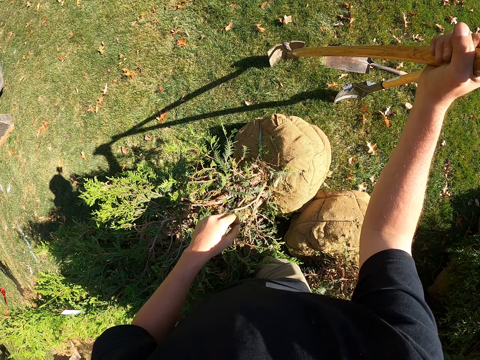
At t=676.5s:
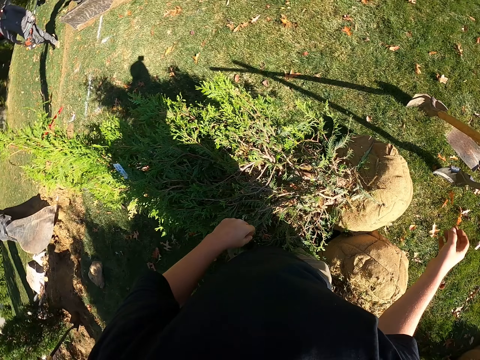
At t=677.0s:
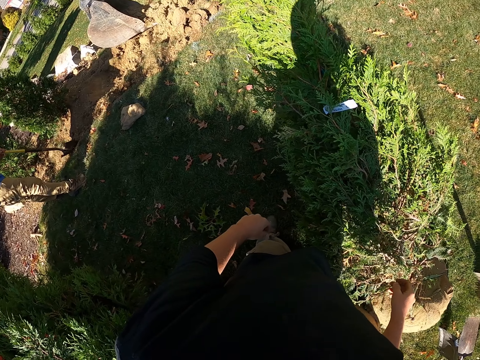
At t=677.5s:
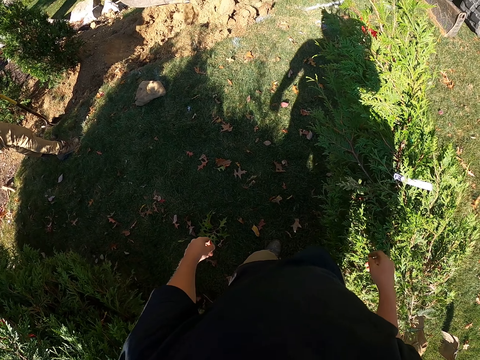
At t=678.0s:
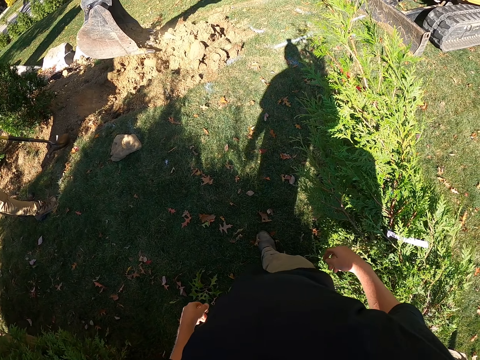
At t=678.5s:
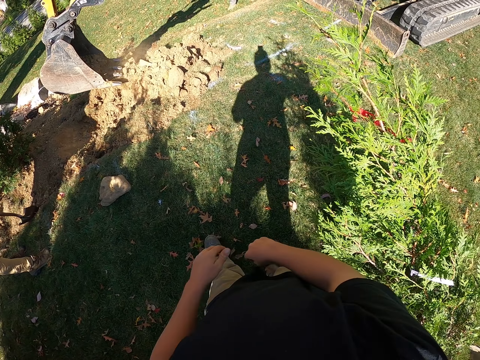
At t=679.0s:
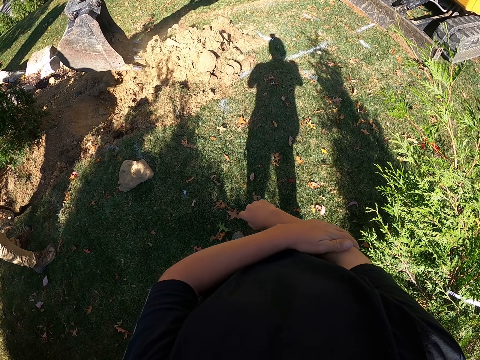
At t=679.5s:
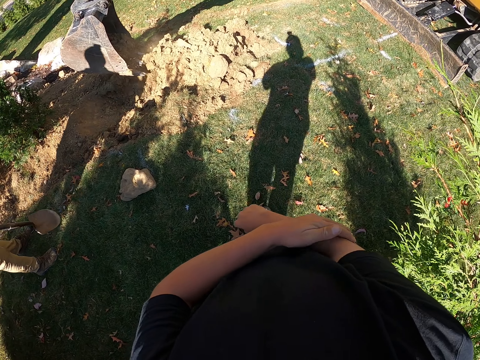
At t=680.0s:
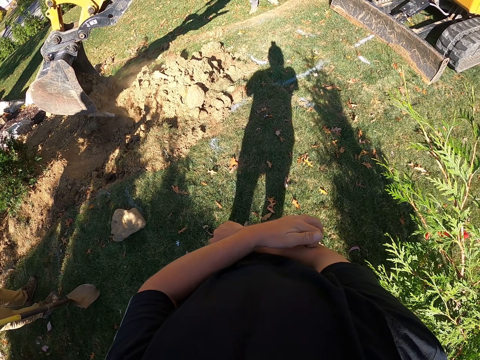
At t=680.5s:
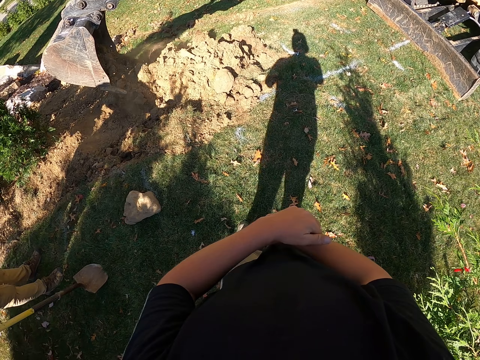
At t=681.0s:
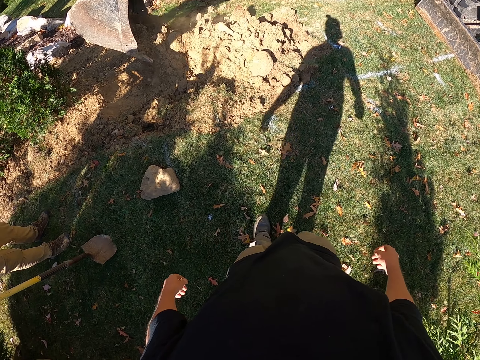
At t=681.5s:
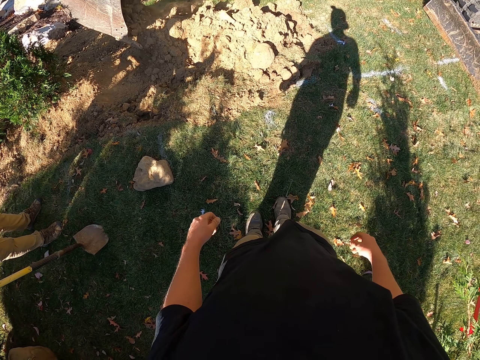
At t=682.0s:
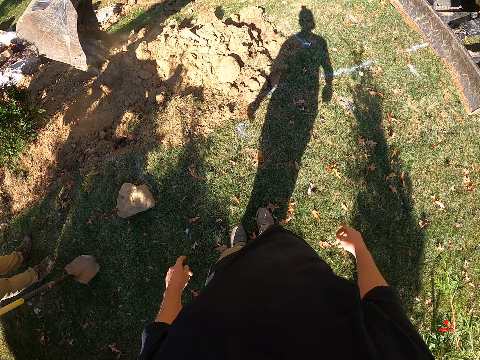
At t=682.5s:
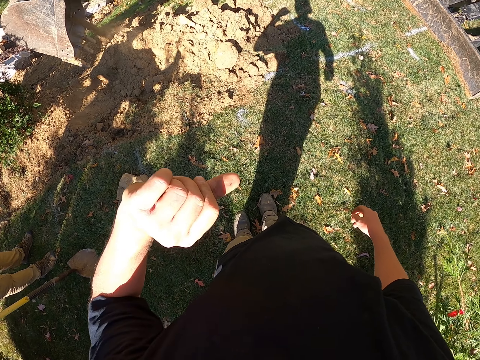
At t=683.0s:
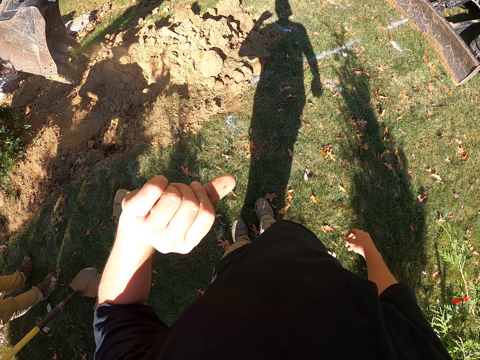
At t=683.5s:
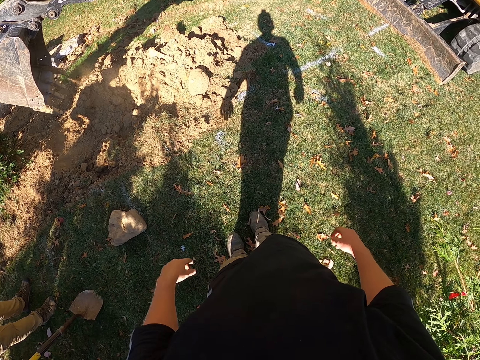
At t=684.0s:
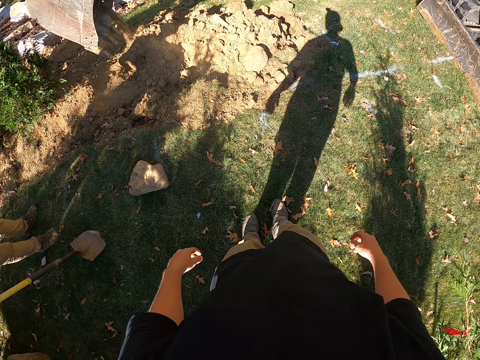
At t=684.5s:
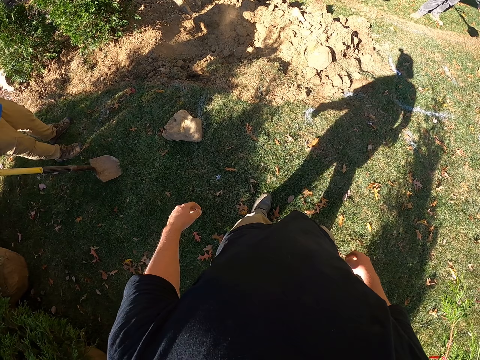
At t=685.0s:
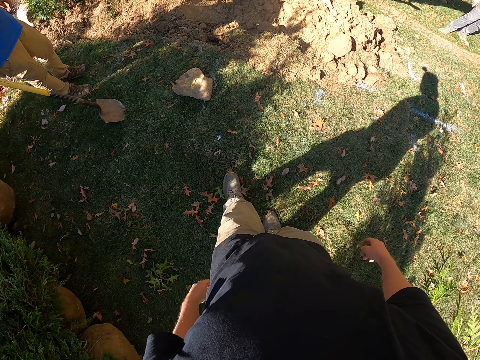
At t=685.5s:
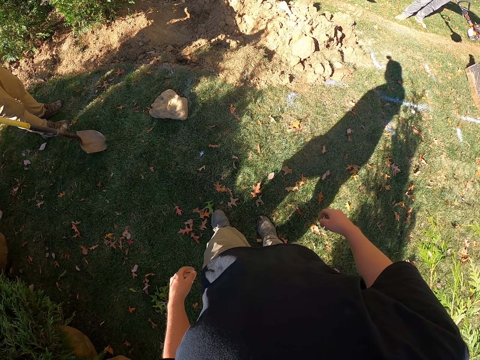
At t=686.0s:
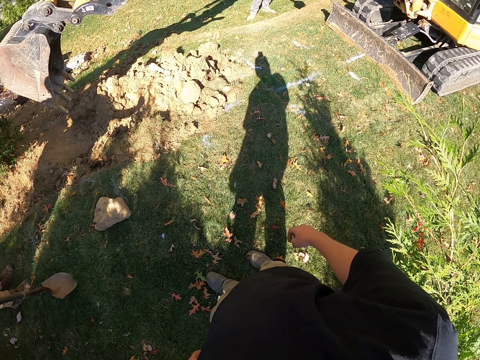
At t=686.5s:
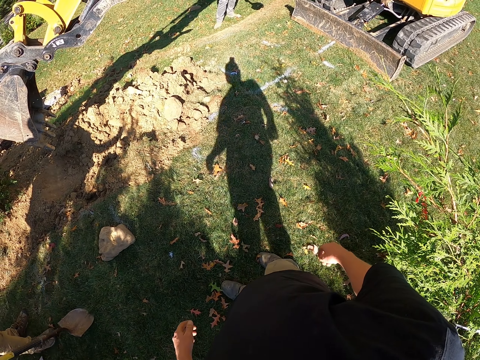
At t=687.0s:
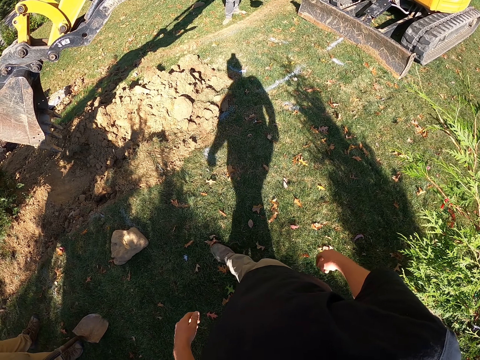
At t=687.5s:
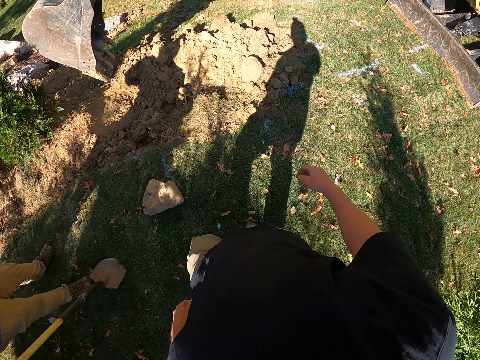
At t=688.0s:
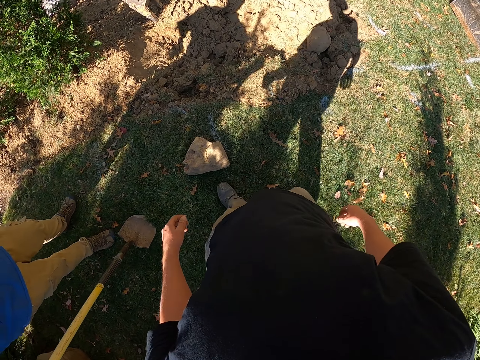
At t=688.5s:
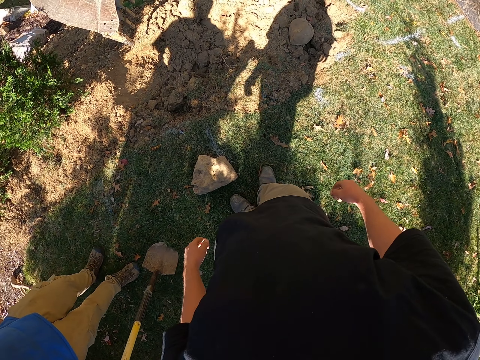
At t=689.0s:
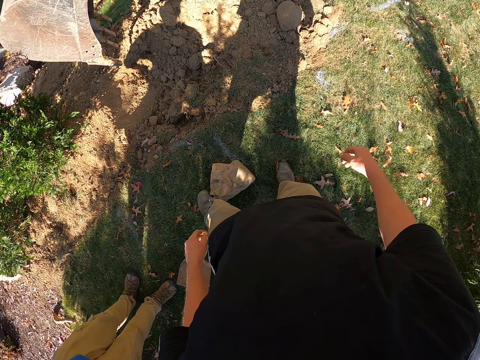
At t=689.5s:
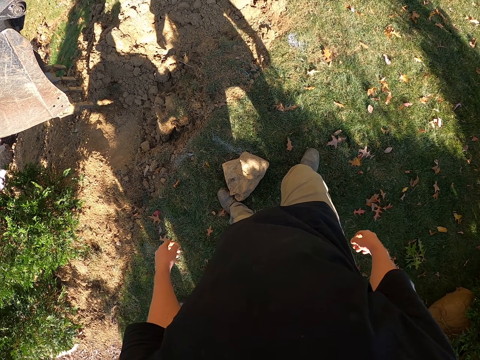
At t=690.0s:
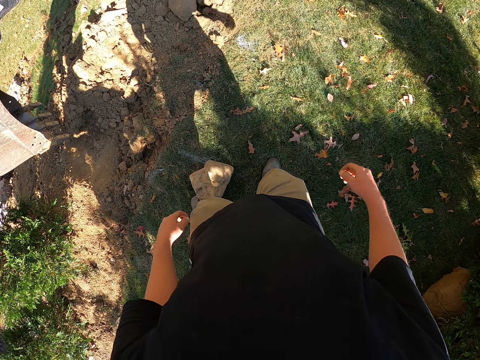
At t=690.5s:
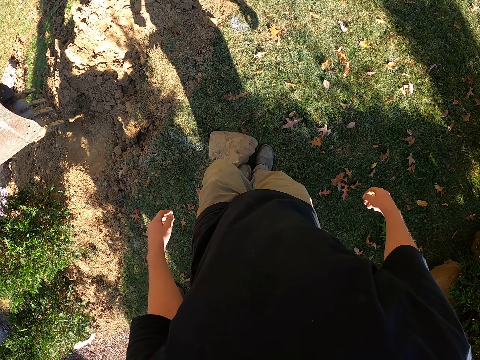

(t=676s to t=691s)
The camera wearer drops the shovel. He dips the shovel in the ground. He turns around, moves around. He rubs his hand. He scratches on the right hand. He walks away. He stops to walk. He shows the left hand. He lowers the left hand. He moves around. He steps back. He moves around again. He moves forward.

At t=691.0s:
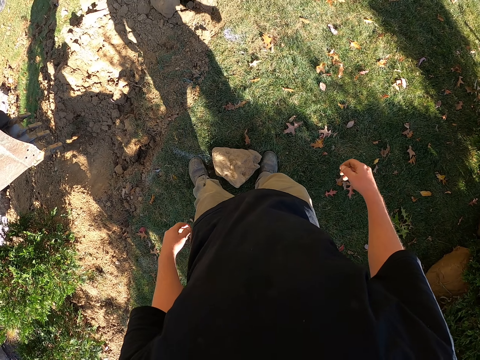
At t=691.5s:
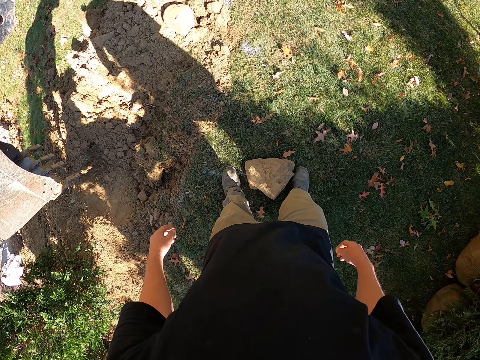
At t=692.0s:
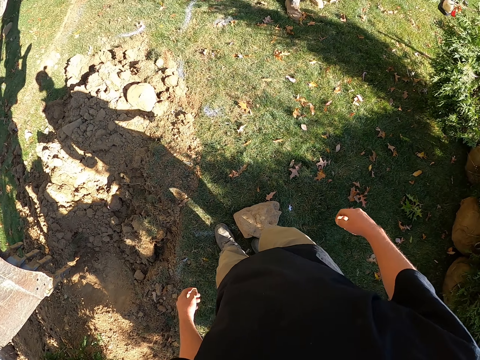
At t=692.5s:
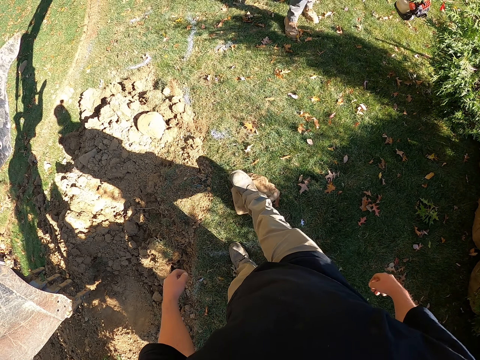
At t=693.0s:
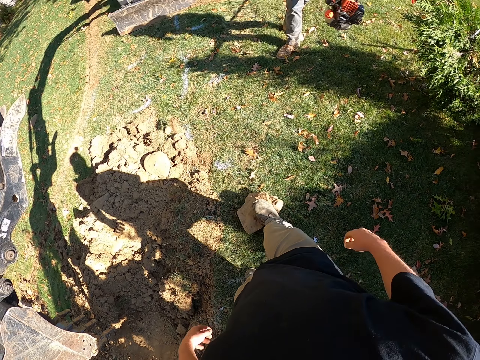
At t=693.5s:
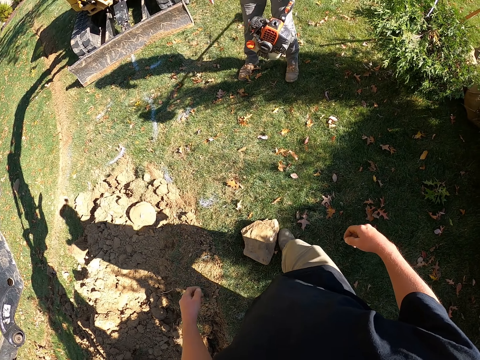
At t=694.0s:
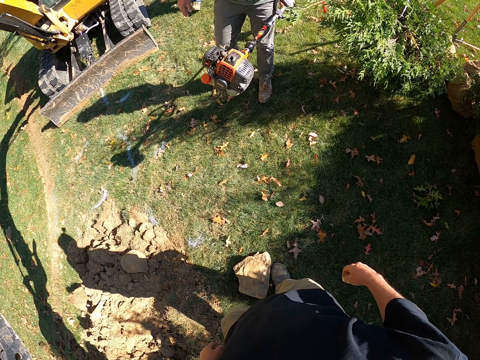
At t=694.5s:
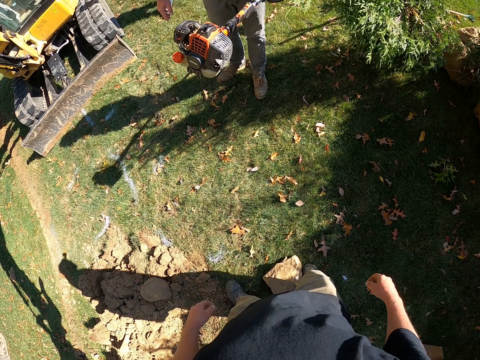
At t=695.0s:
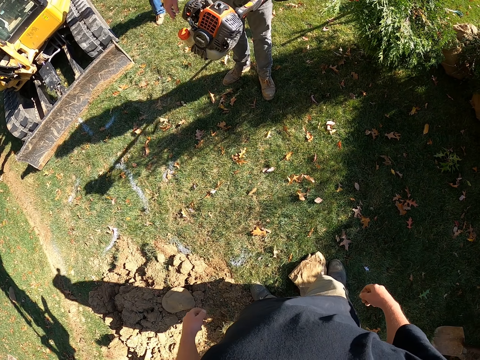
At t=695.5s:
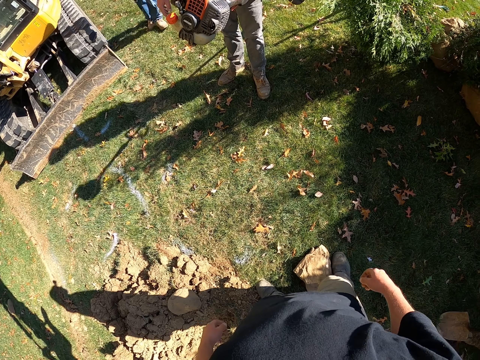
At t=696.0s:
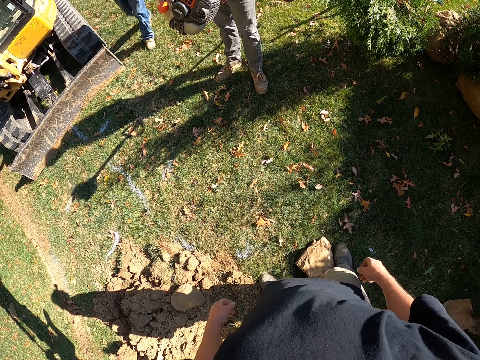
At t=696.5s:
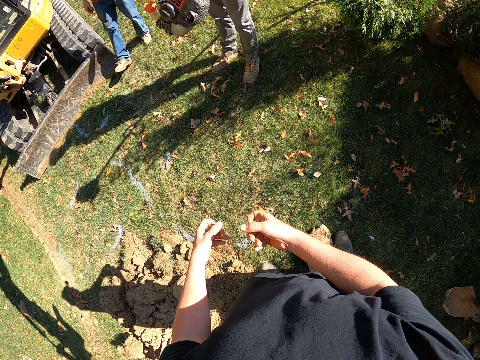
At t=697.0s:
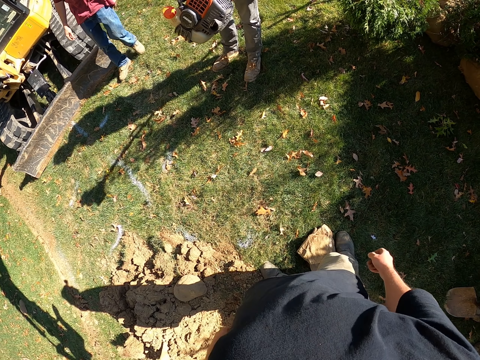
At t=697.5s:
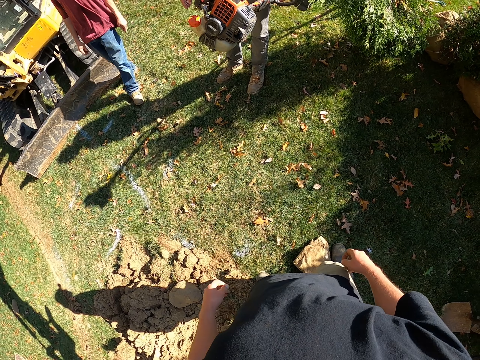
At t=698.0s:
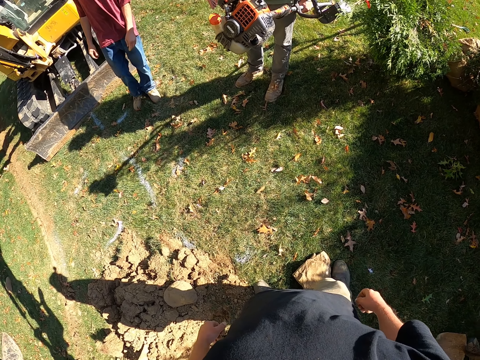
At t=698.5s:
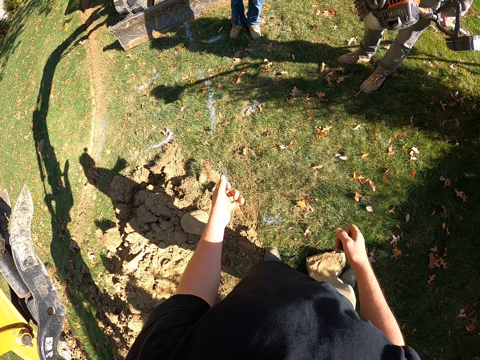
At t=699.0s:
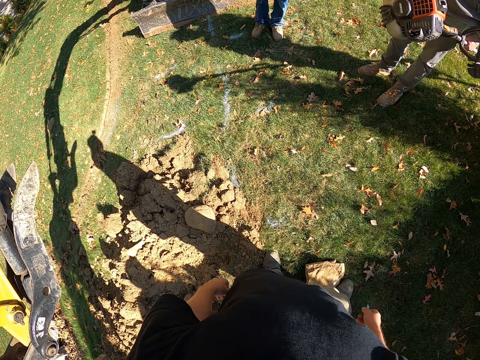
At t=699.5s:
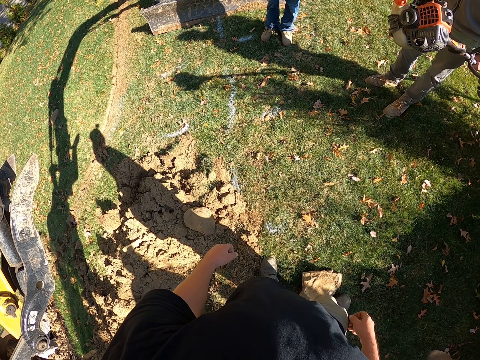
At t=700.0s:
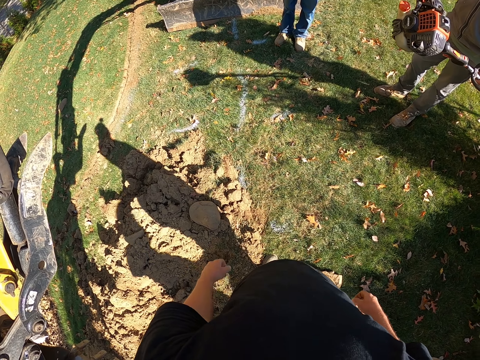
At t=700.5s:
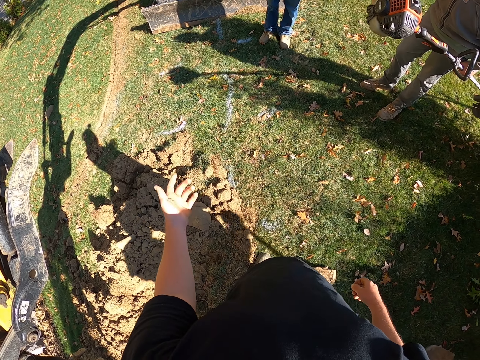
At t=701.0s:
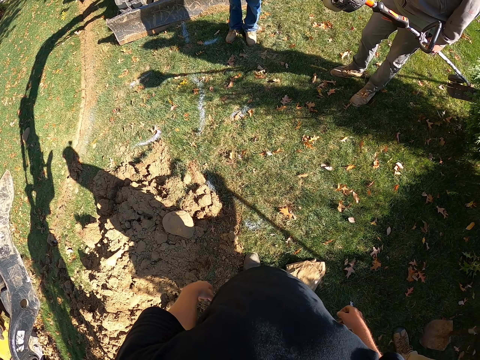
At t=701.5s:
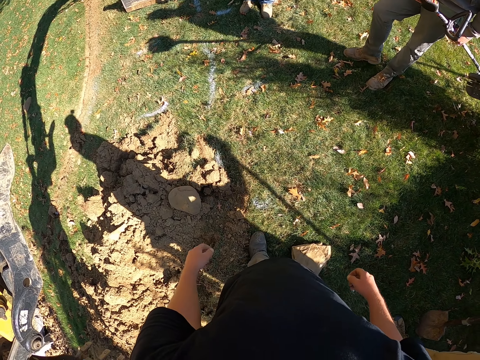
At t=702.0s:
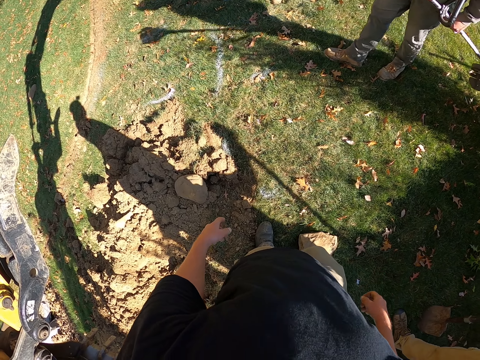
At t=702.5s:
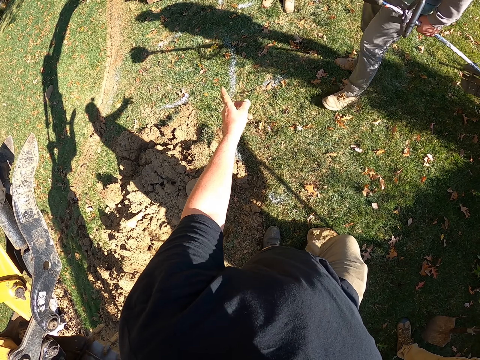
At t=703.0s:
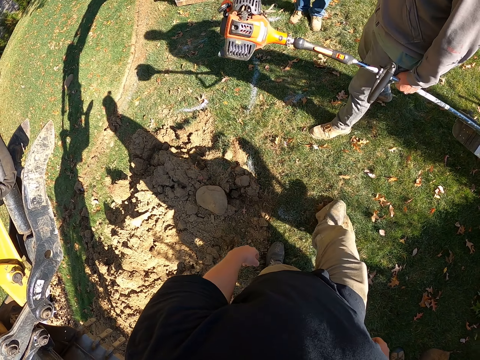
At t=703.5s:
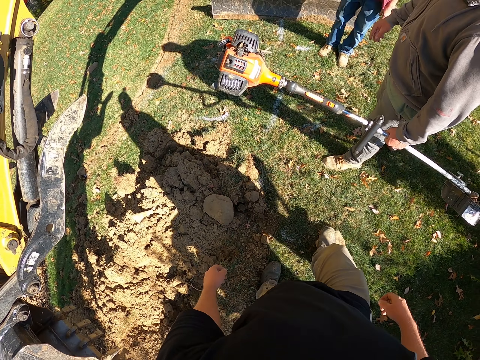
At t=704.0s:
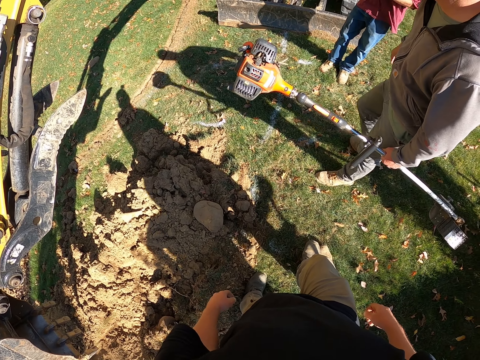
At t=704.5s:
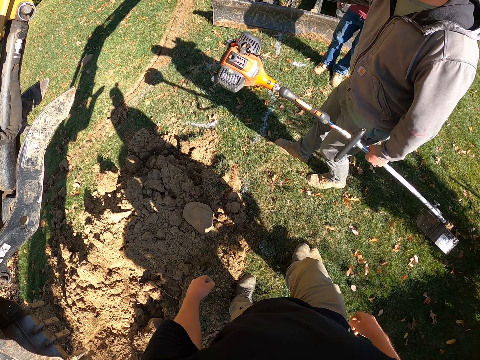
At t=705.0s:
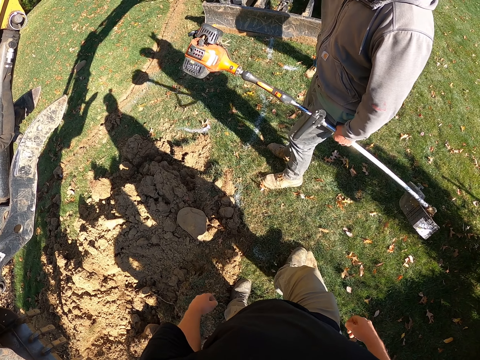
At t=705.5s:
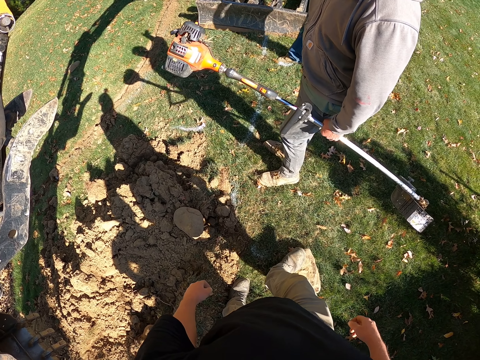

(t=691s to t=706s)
The camera wearer moves a rock. They move a stone with legs. A man touches something. Another man comes with a hand mower. The camera wearer talks to him and a third man. The third man walks in. The camera wearer gestures with a hand. The first man moves around.
